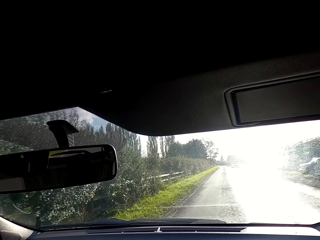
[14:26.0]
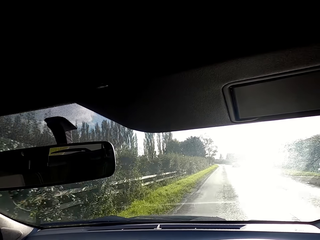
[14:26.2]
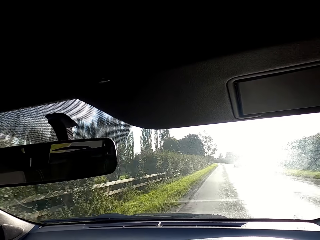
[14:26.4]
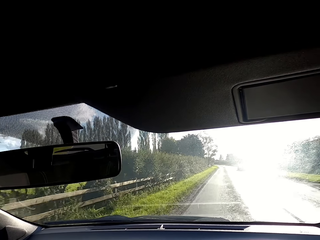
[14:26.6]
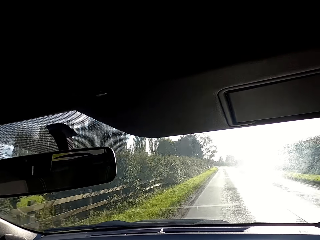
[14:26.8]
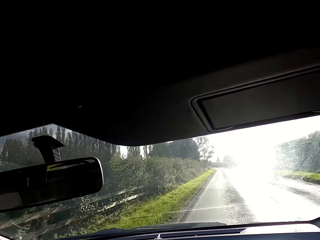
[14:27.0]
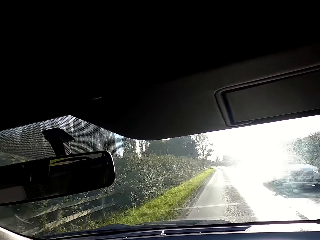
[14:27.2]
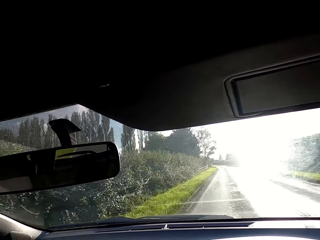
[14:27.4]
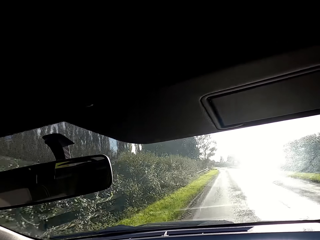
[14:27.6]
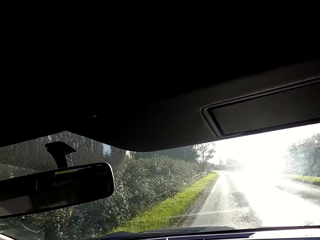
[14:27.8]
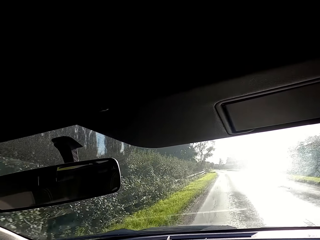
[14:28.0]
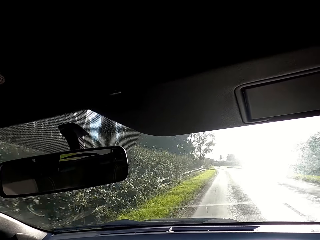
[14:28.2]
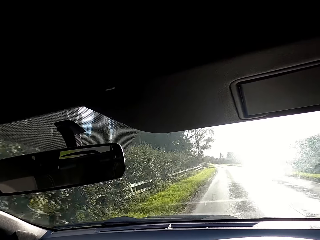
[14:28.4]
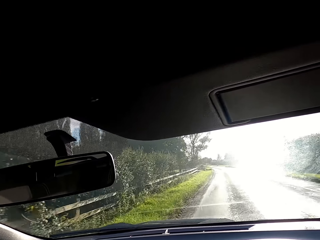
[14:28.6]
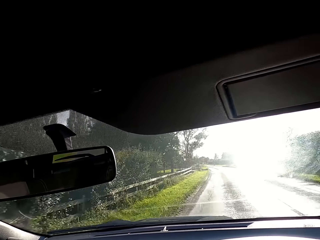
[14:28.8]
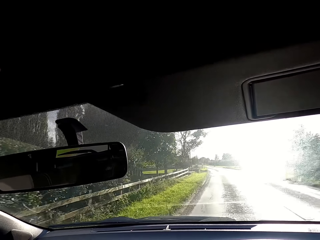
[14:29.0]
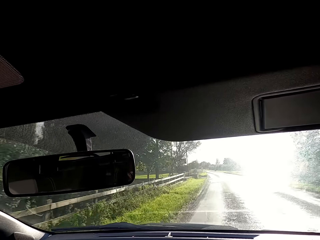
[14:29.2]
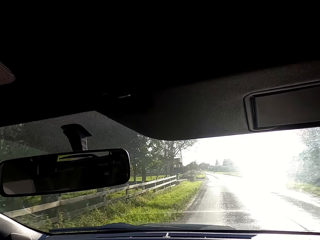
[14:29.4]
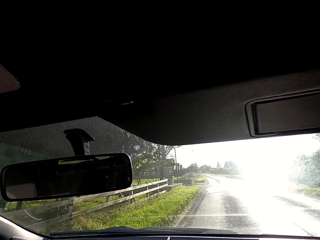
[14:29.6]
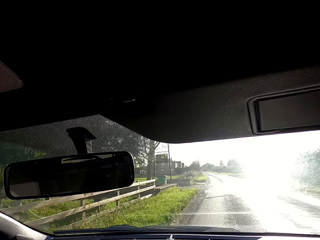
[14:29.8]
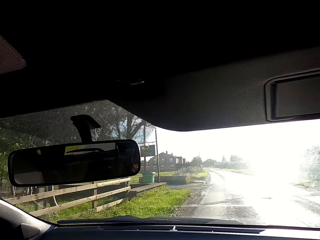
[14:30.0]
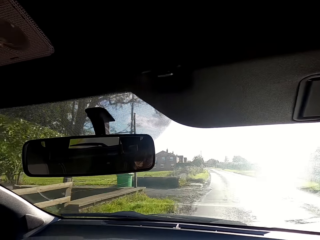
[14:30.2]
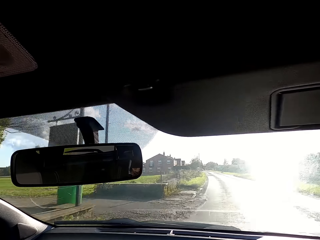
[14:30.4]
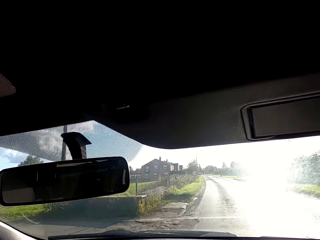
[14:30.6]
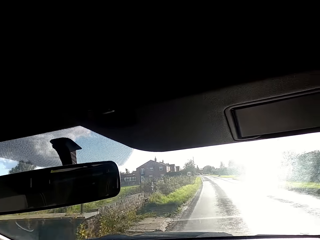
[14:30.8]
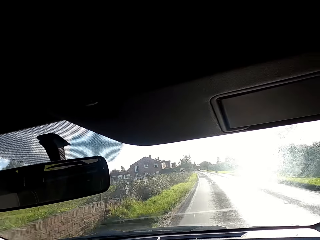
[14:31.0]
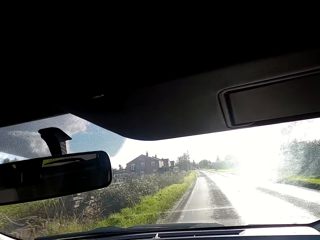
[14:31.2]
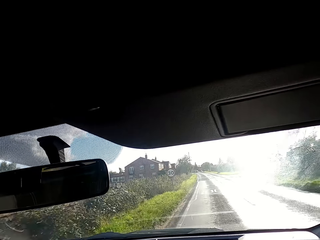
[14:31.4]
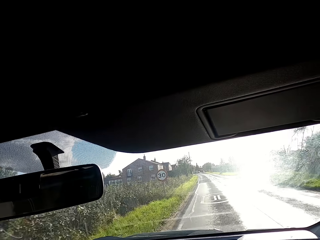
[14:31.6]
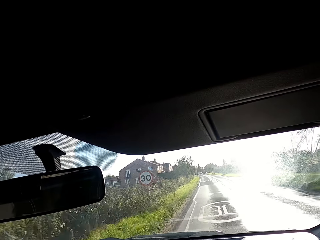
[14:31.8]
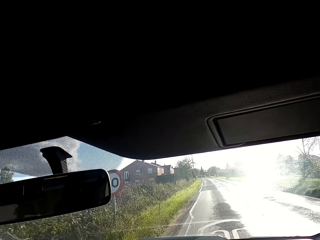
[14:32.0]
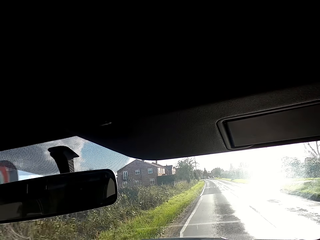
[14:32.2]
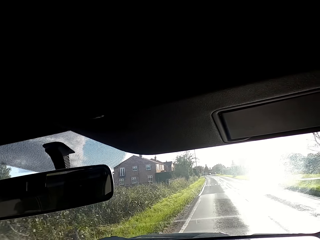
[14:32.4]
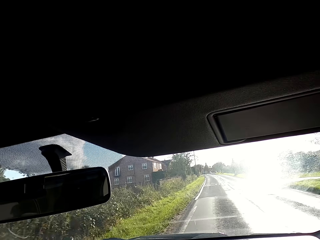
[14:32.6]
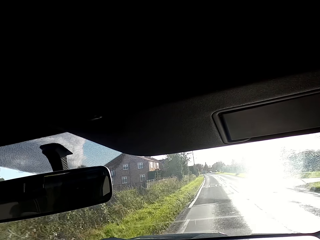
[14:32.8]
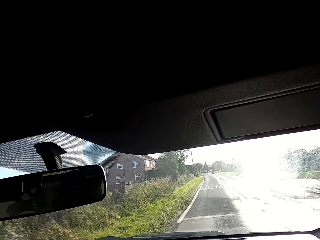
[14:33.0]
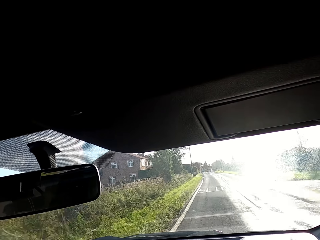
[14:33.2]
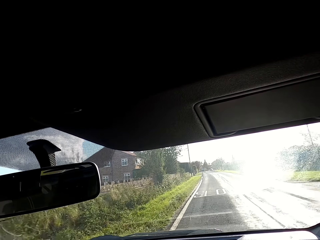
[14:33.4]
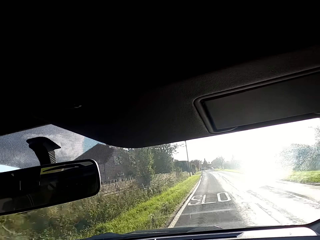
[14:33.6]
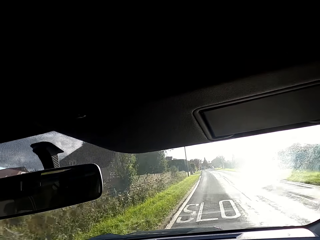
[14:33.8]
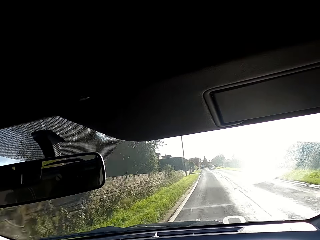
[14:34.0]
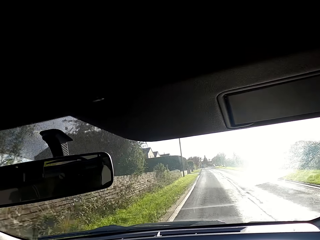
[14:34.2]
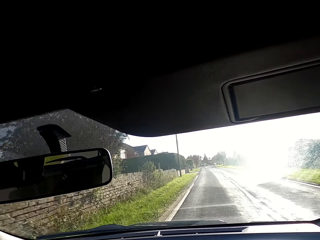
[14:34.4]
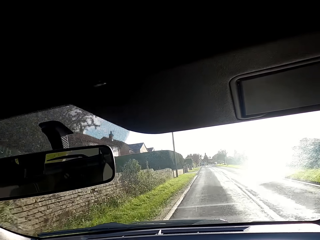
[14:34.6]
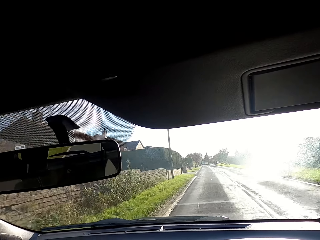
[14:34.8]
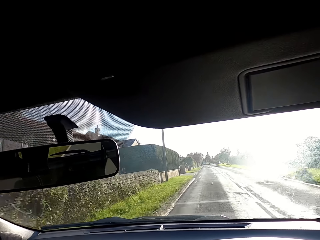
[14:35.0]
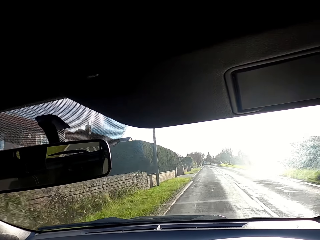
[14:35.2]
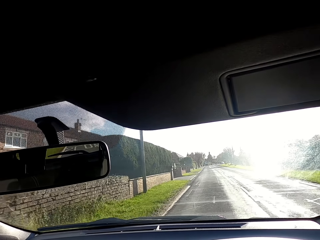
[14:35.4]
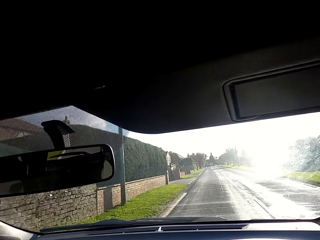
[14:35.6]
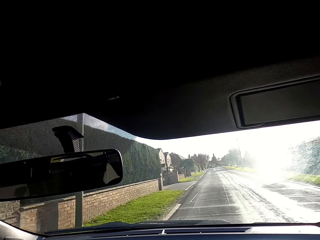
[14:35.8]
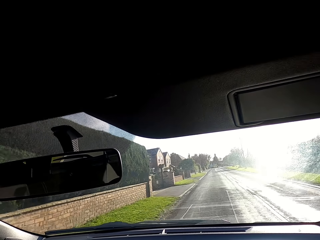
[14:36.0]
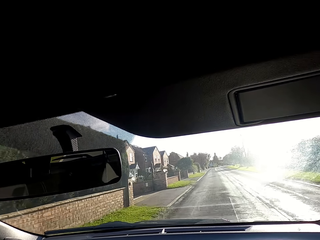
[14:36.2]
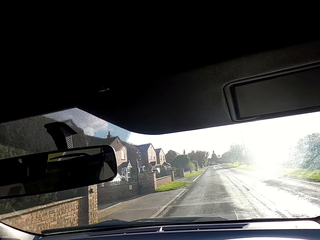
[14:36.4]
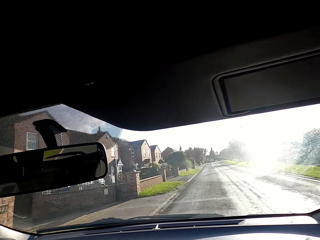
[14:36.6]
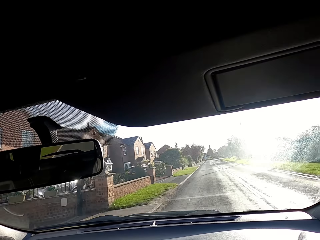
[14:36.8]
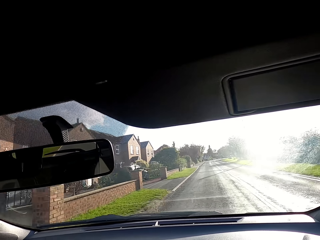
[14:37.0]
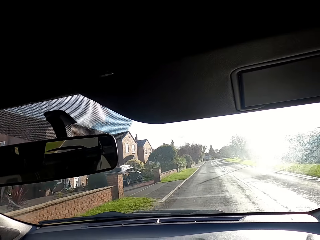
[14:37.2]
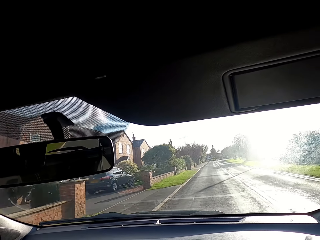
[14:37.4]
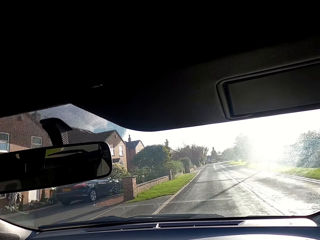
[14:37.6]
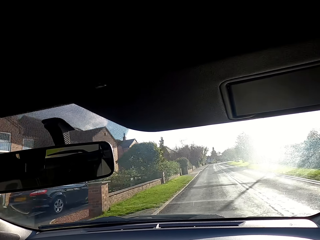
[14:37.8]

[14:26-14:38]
A white car drives past the camera wearer.

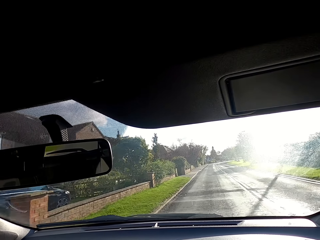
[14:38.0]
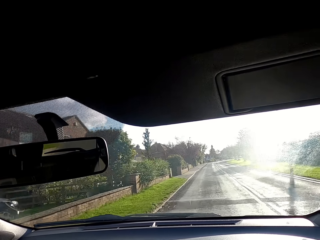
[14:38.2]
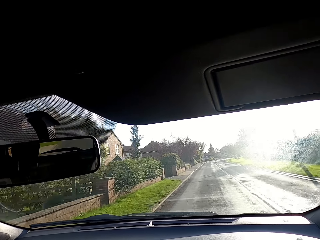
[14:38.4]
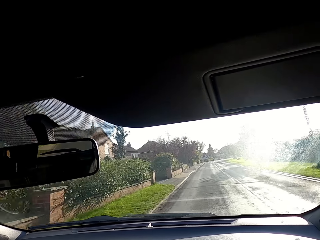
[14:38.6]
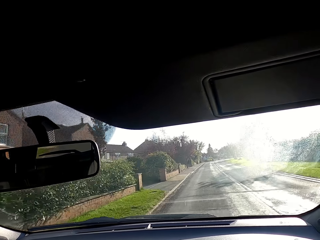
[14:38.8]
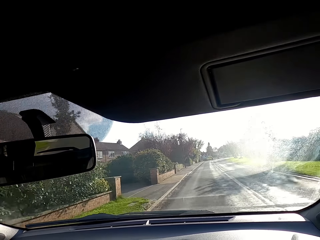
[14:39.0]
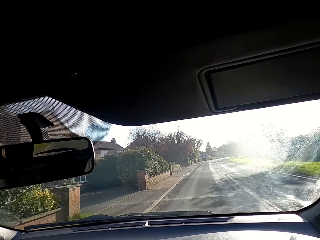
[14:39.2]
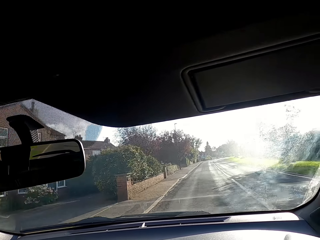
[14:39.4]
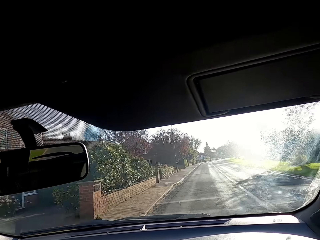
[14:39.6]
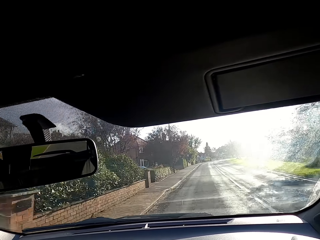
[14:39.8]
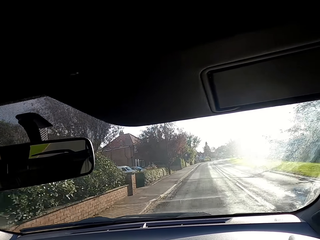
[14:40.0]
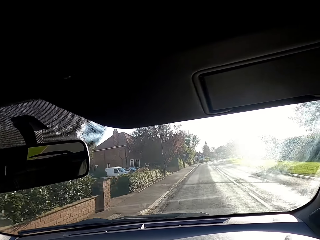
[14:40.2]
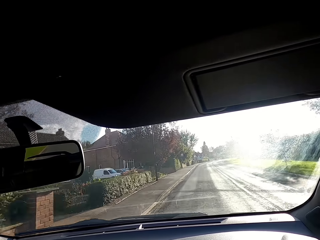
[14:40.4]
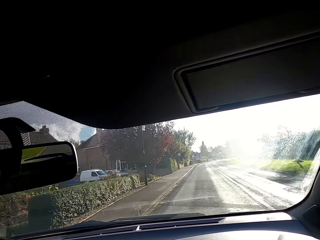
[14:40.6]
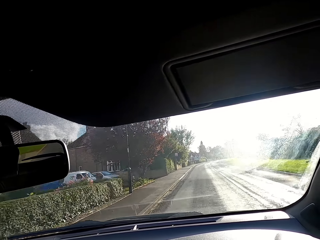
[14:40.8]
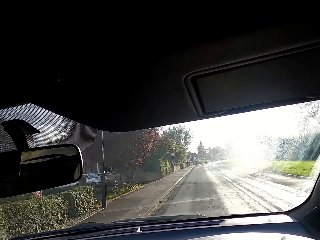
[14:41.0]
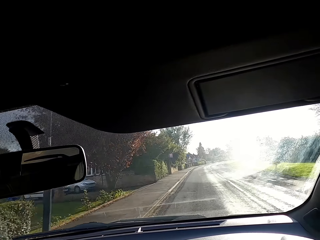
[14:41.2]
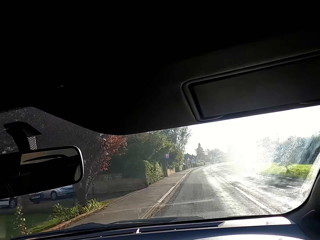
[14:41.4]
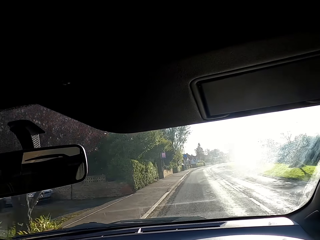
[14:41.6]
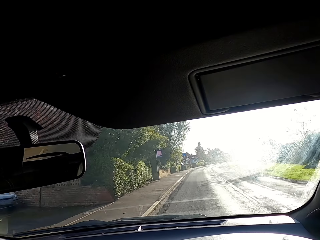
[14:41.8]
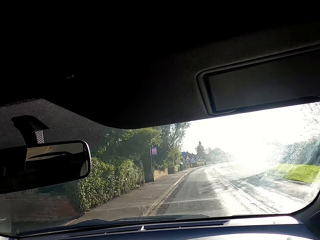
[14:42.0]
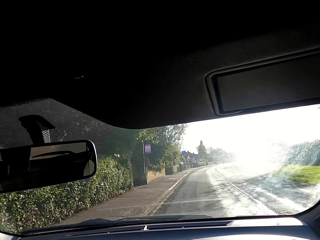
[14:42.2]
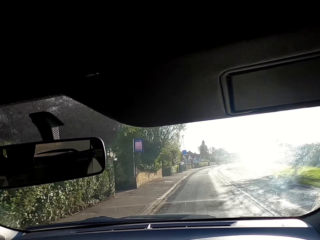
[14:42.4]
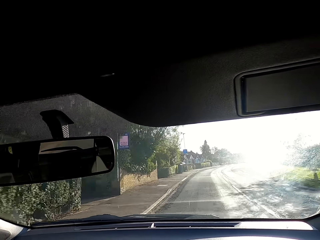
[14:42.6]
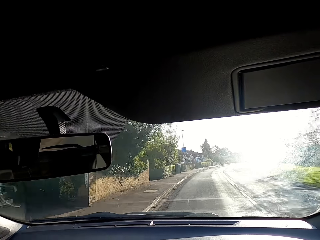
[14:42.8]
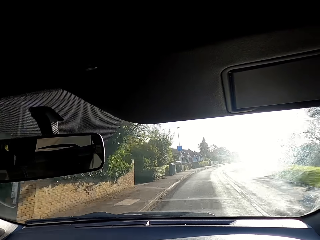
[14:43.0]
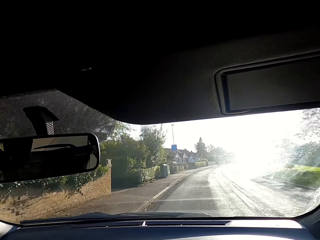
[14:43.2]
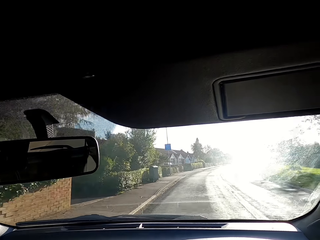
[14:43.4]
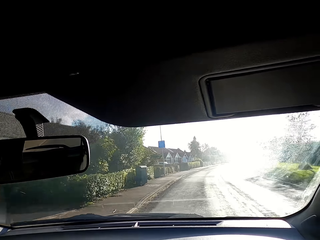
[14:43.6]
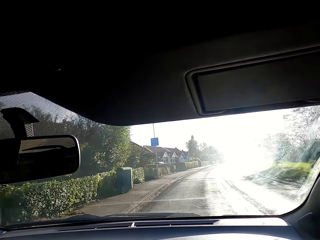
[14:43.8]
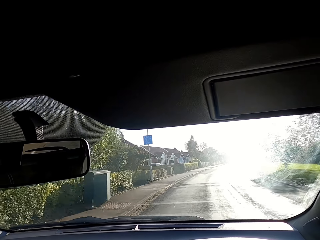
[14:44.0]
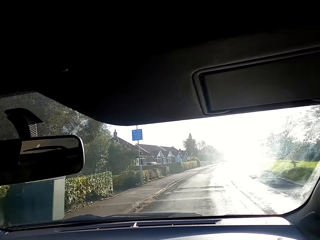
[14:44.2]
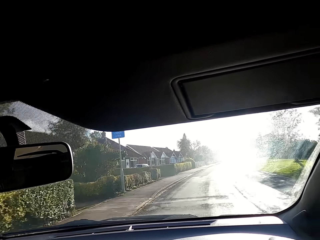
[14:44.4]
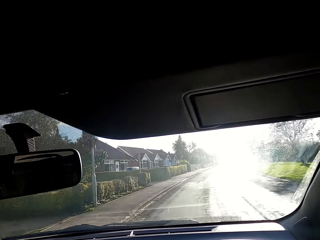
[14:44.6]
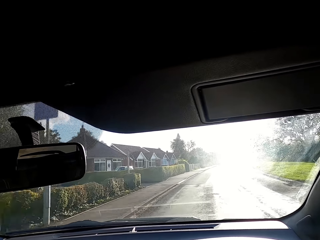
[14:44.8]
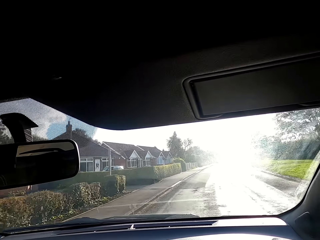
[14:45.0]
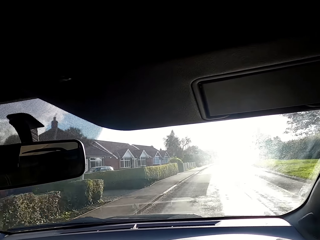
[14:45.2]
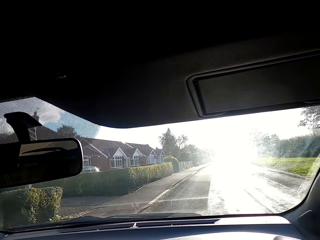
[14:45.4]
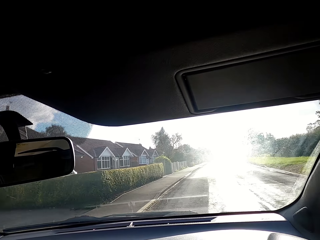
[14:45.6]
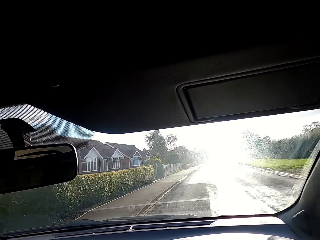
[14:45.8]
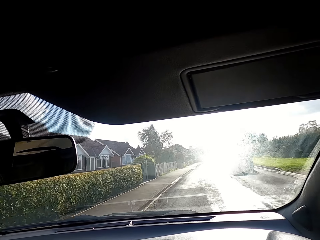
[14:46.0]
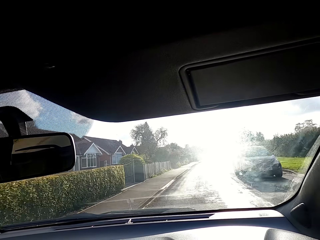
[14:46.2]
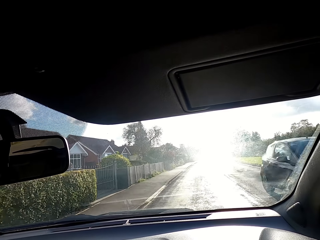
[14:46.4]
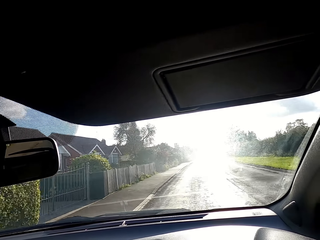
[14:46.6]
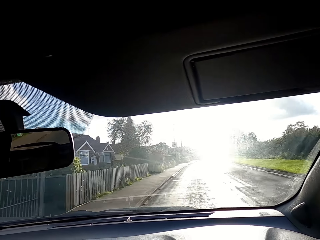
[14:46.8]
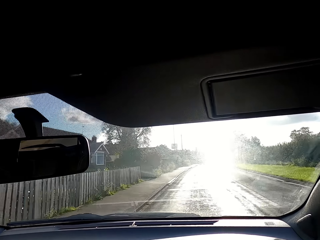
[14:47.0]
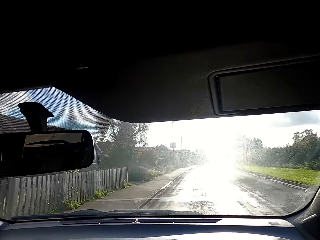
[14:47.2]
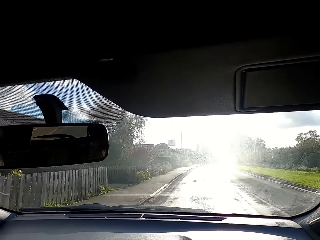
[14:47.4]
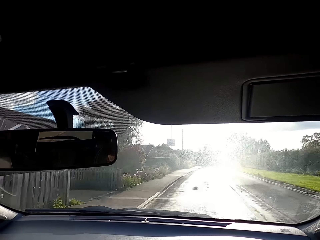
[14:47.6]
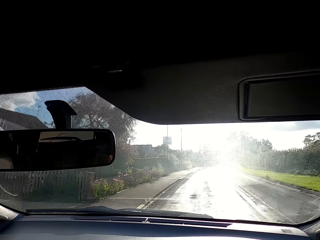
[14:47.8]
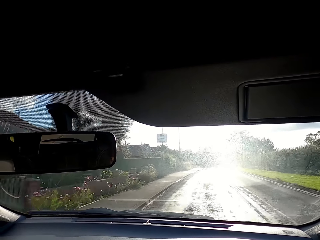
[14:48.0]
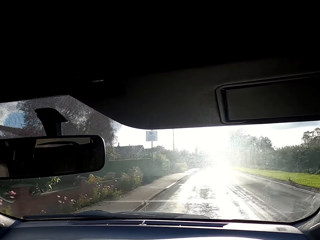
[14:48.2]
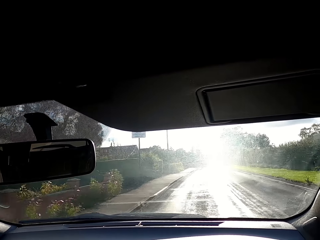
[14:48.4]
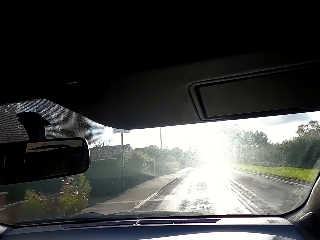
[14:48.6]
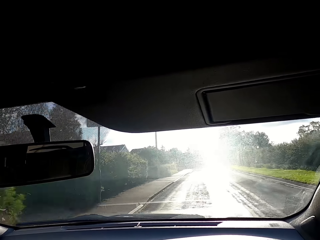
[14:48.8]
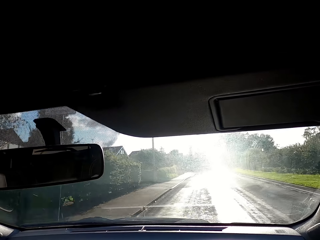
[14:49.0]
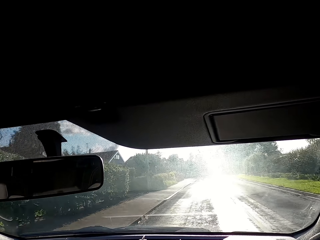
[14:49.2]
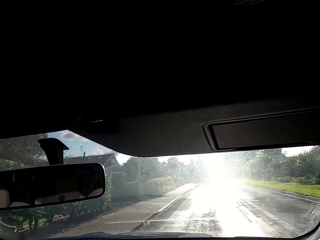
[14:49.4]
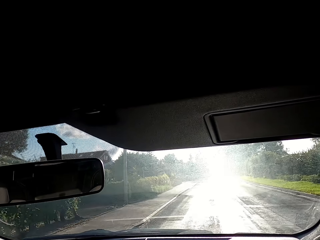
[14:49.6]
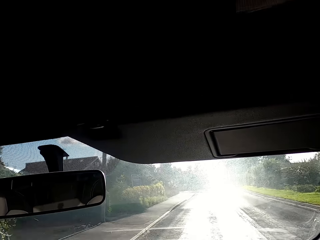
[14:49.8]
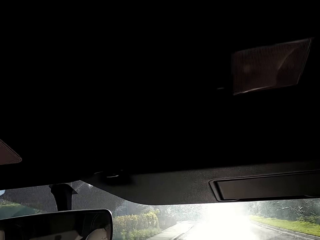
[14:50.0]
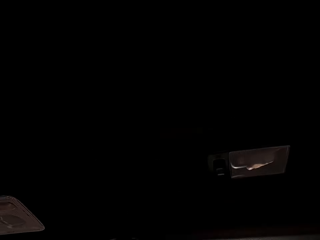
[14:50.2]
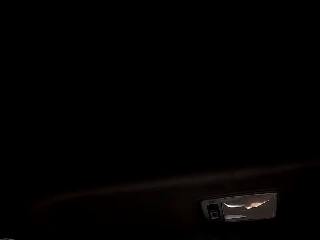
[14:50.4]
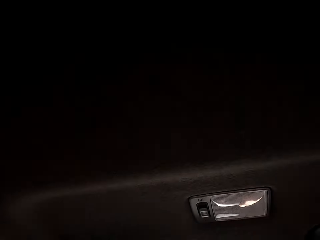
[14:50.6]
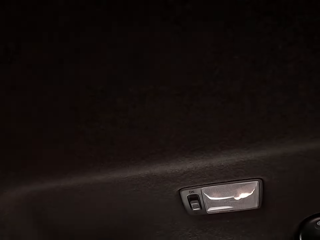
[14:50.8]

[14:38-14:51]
A black car drives past the camera wearer.
